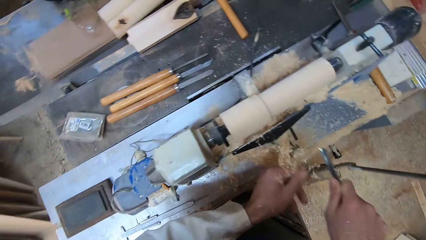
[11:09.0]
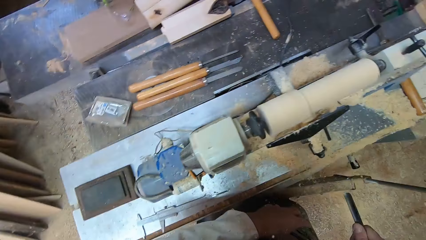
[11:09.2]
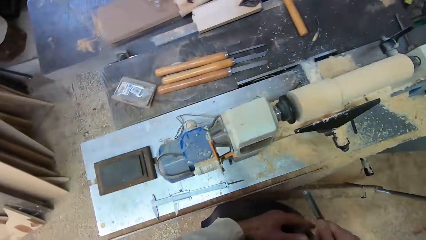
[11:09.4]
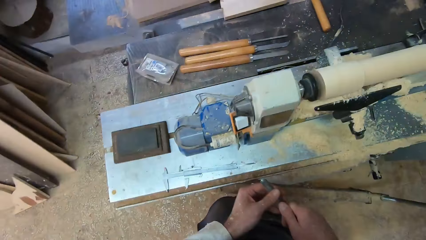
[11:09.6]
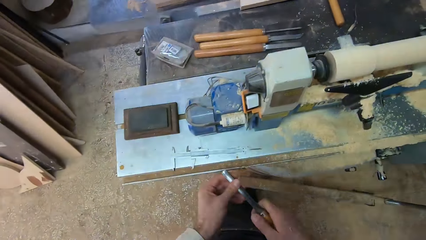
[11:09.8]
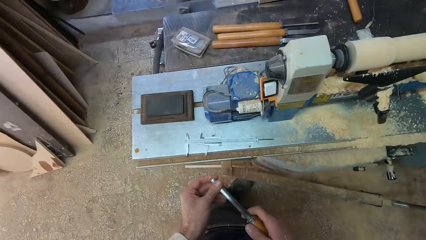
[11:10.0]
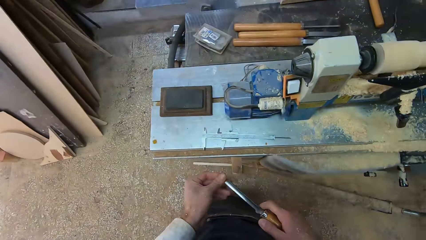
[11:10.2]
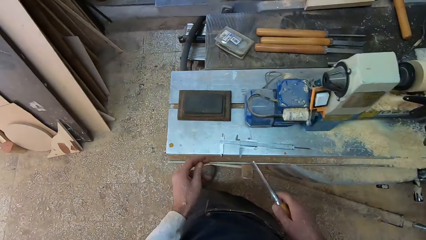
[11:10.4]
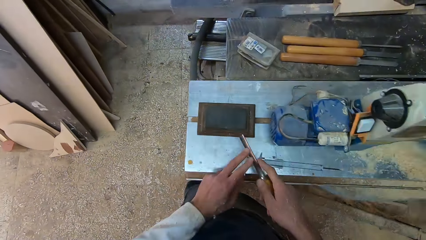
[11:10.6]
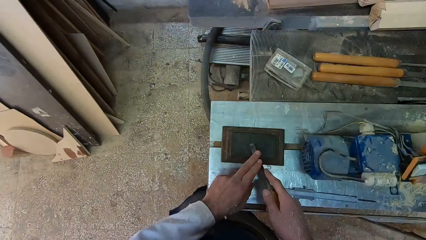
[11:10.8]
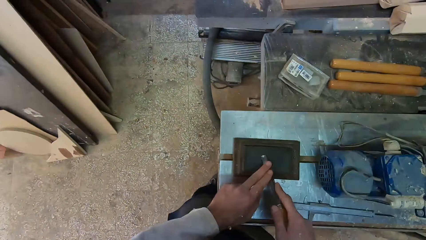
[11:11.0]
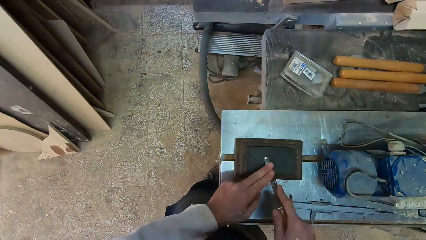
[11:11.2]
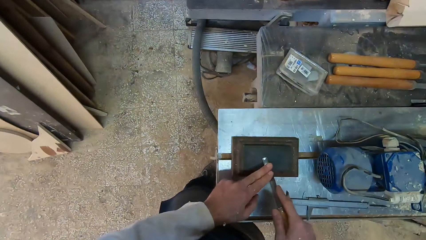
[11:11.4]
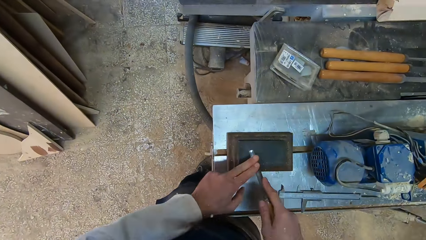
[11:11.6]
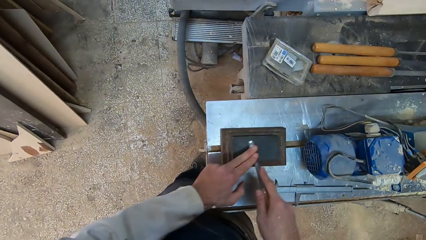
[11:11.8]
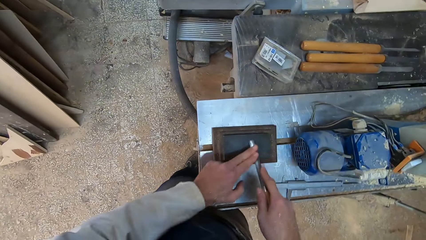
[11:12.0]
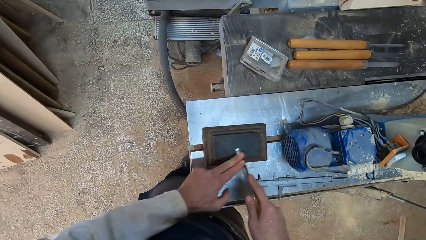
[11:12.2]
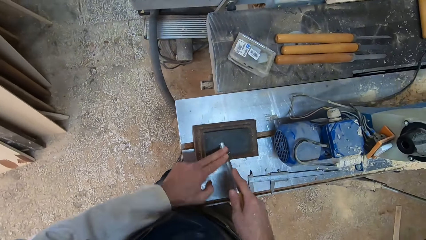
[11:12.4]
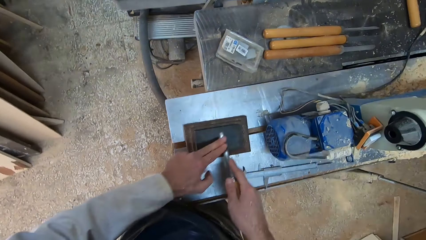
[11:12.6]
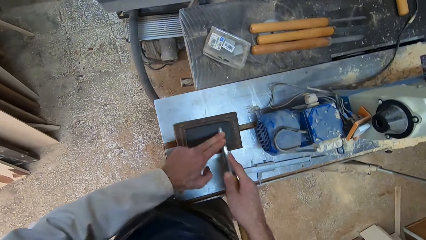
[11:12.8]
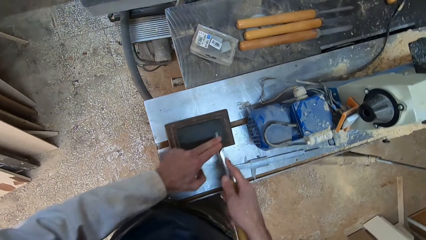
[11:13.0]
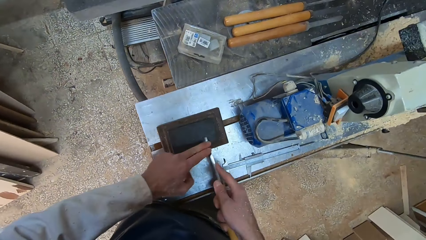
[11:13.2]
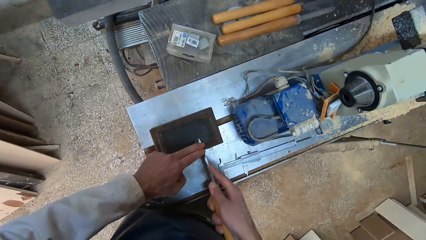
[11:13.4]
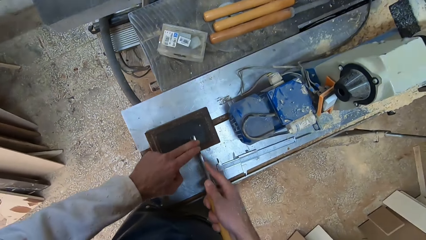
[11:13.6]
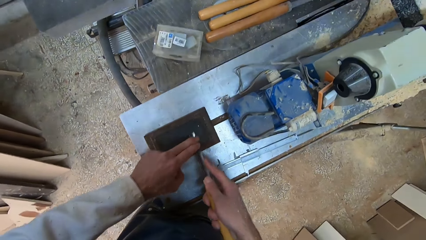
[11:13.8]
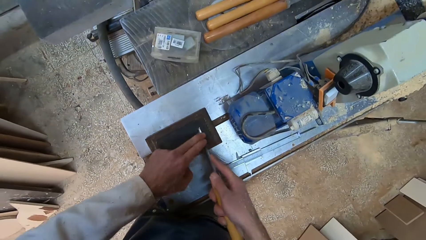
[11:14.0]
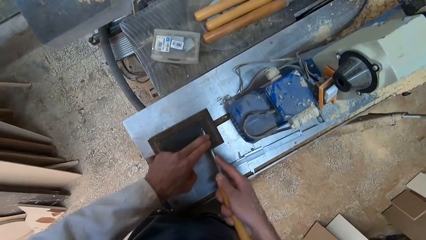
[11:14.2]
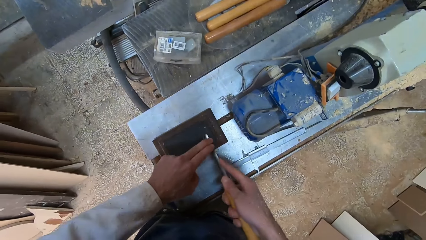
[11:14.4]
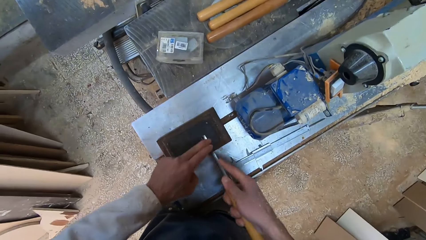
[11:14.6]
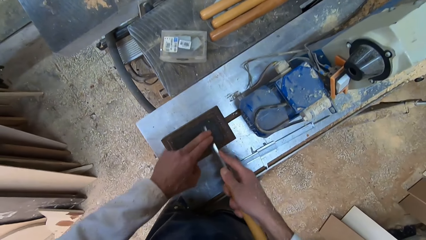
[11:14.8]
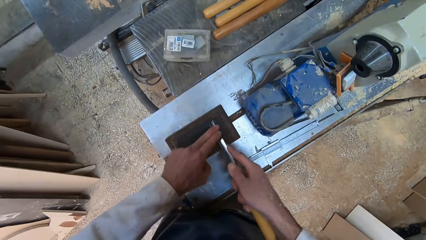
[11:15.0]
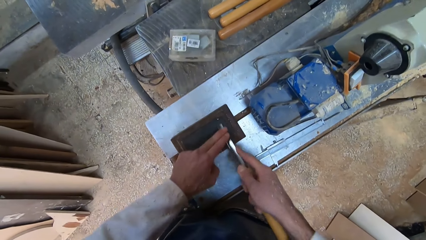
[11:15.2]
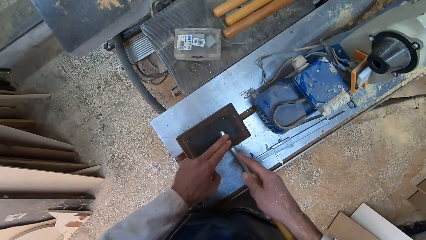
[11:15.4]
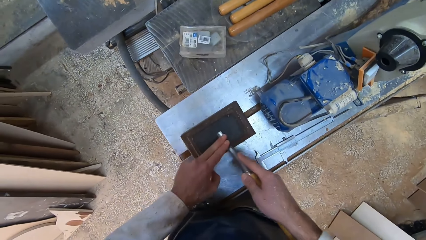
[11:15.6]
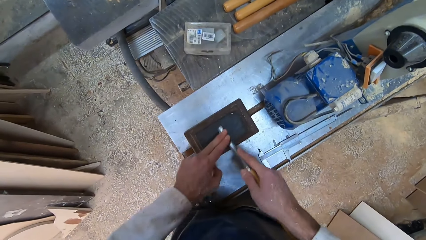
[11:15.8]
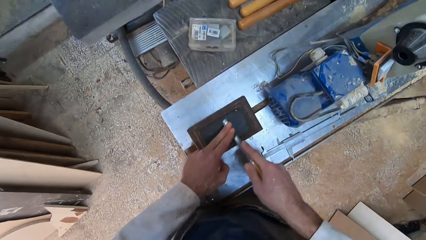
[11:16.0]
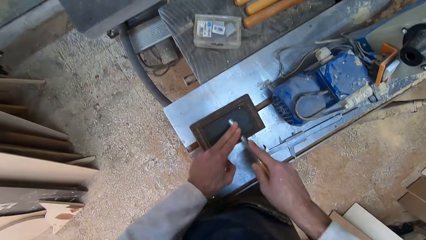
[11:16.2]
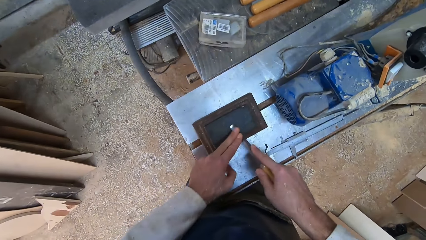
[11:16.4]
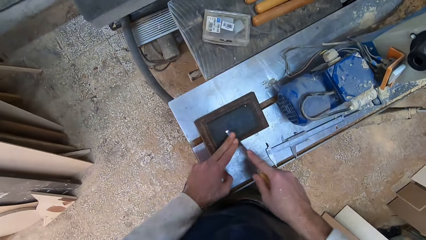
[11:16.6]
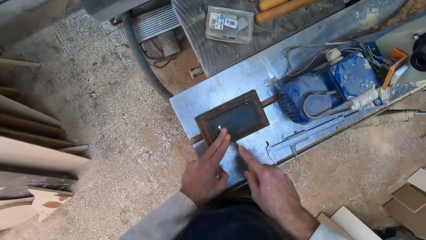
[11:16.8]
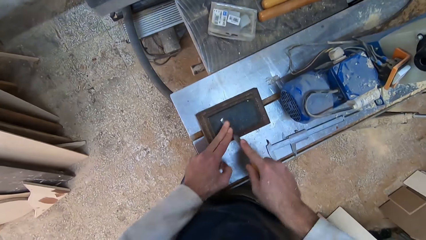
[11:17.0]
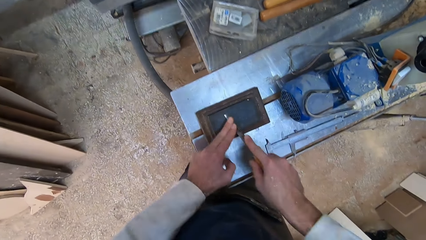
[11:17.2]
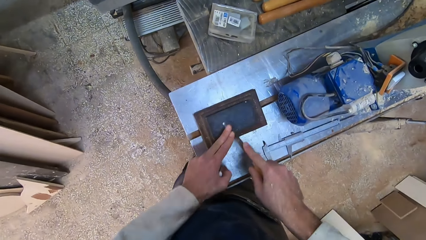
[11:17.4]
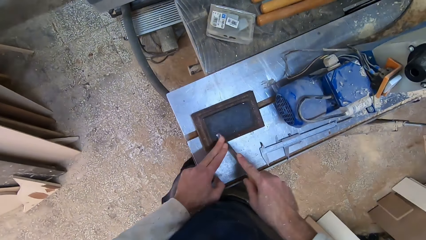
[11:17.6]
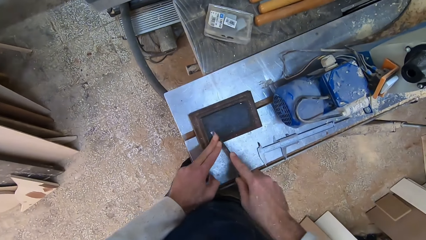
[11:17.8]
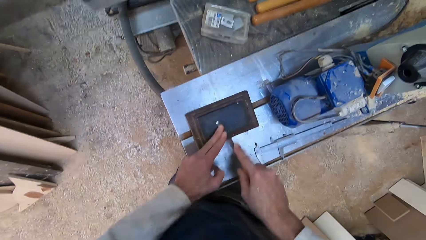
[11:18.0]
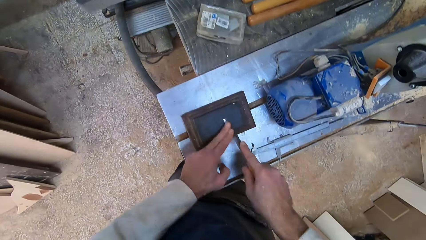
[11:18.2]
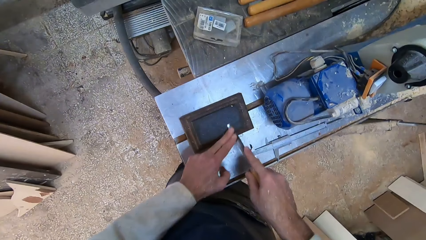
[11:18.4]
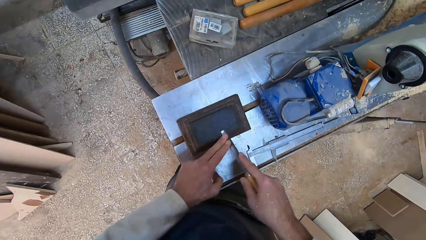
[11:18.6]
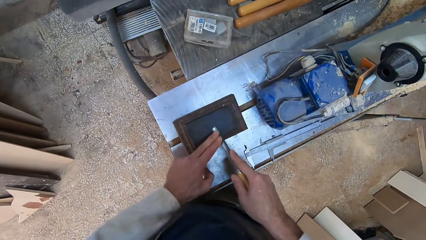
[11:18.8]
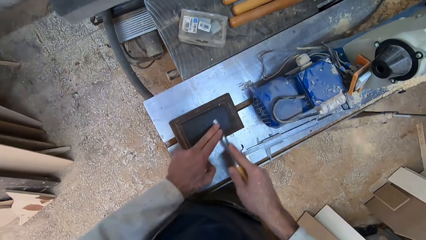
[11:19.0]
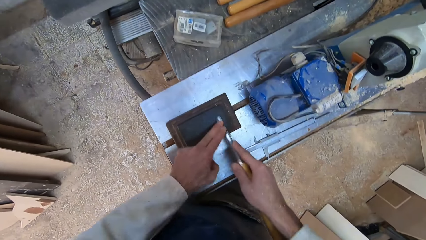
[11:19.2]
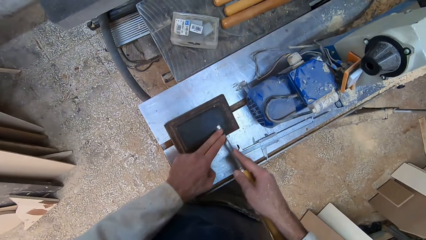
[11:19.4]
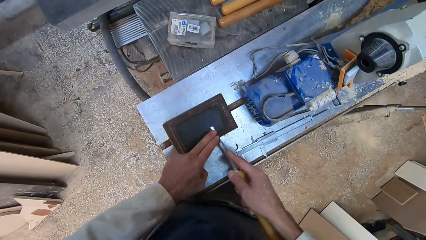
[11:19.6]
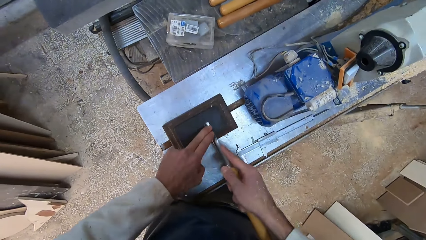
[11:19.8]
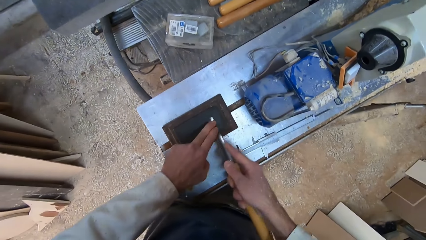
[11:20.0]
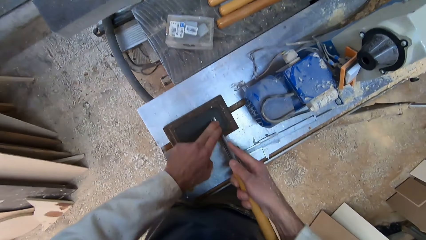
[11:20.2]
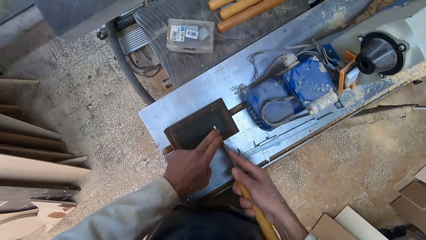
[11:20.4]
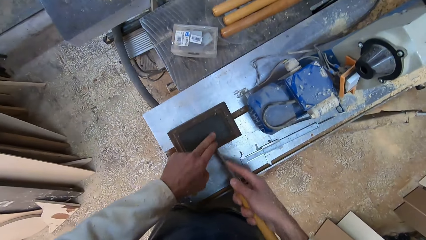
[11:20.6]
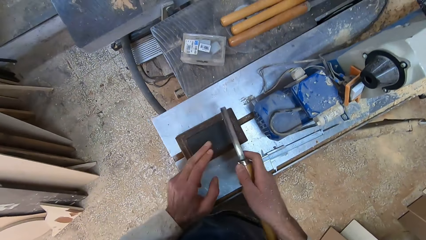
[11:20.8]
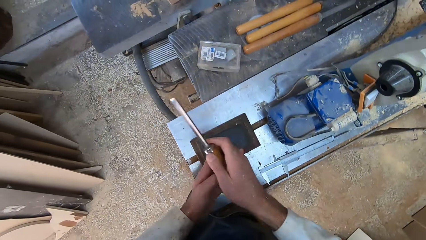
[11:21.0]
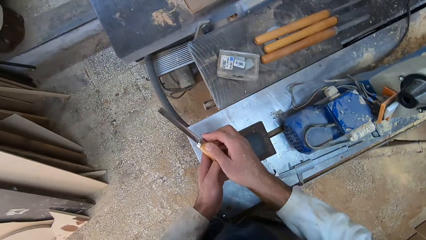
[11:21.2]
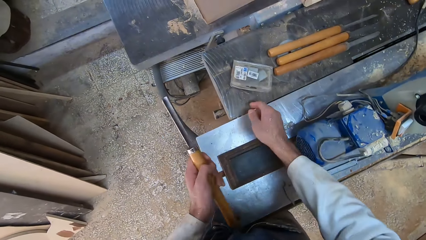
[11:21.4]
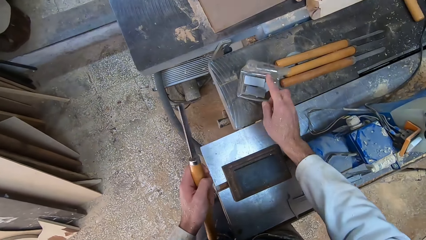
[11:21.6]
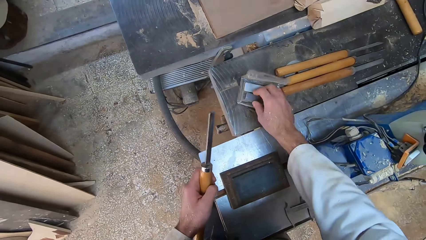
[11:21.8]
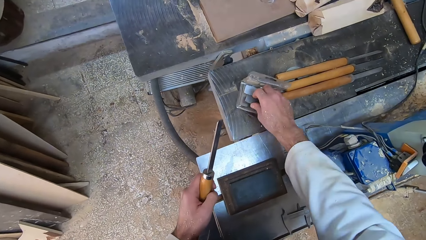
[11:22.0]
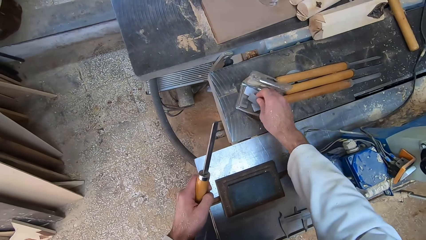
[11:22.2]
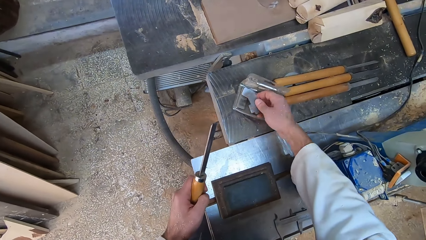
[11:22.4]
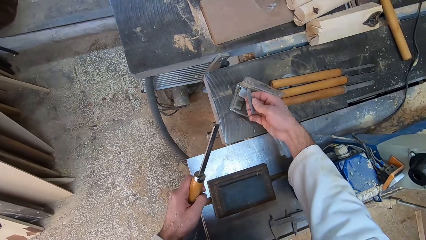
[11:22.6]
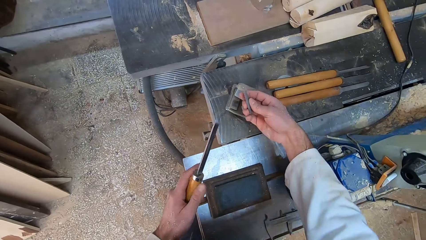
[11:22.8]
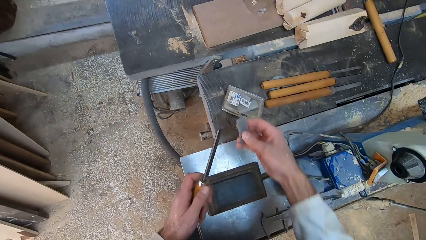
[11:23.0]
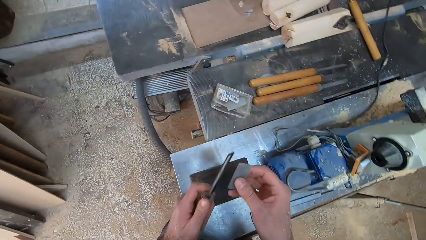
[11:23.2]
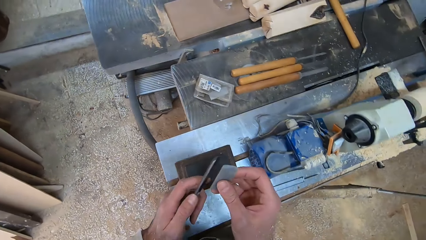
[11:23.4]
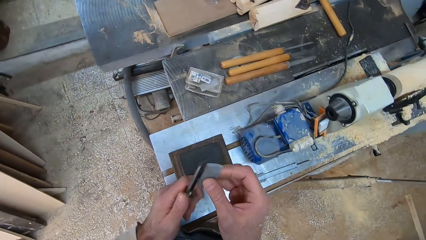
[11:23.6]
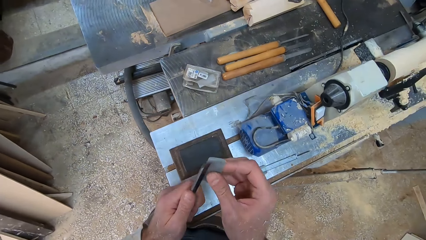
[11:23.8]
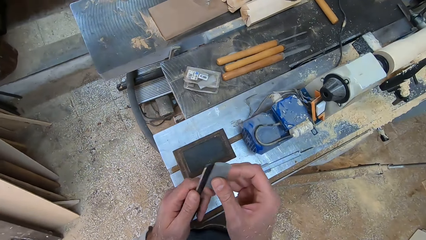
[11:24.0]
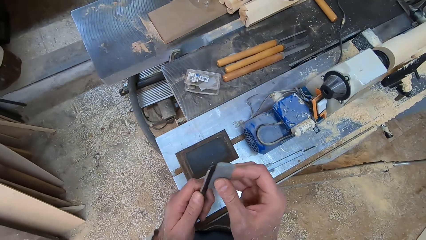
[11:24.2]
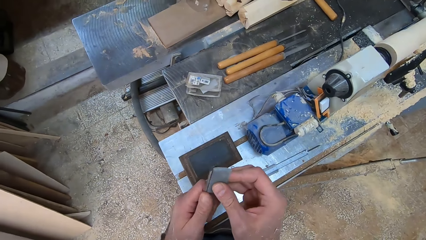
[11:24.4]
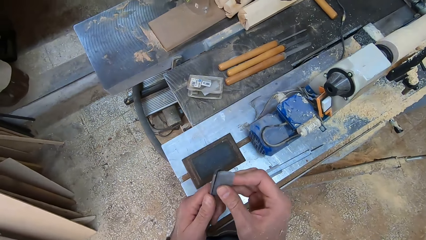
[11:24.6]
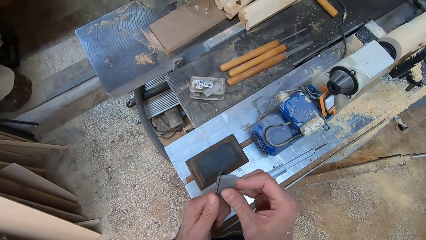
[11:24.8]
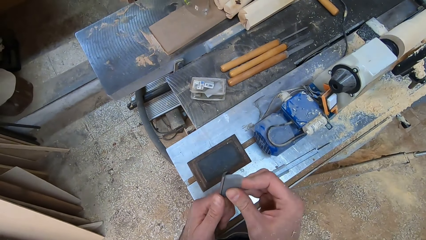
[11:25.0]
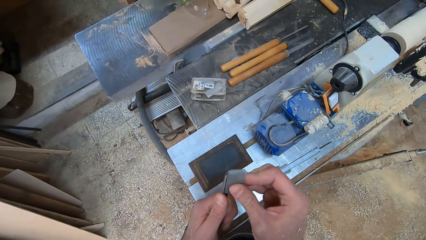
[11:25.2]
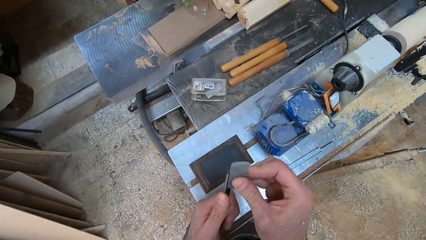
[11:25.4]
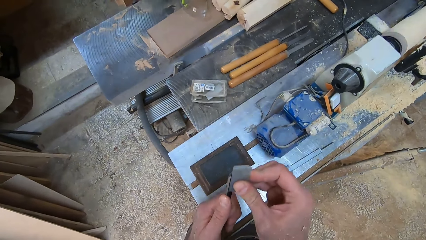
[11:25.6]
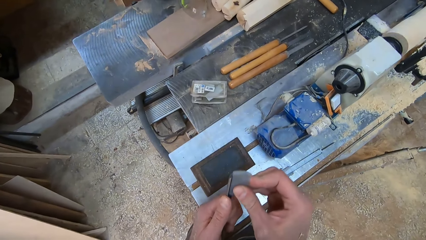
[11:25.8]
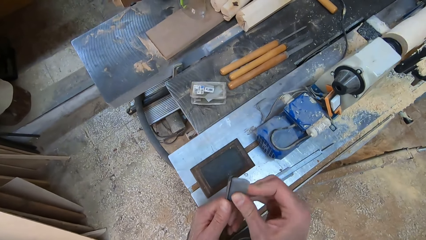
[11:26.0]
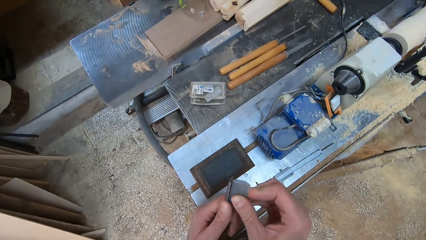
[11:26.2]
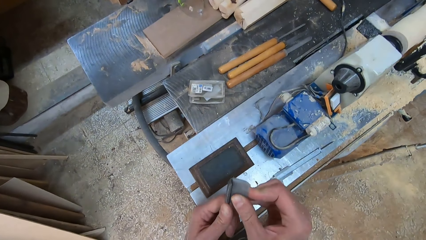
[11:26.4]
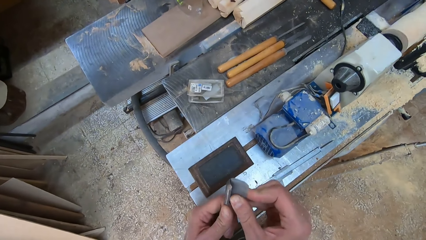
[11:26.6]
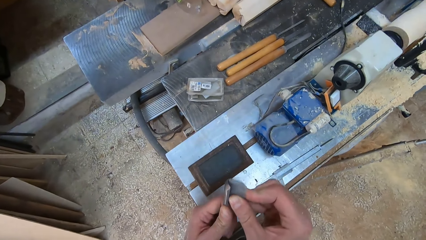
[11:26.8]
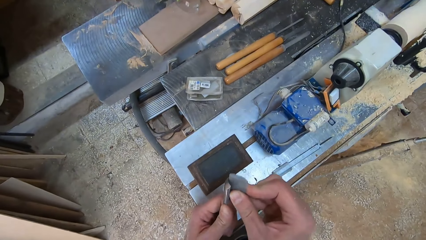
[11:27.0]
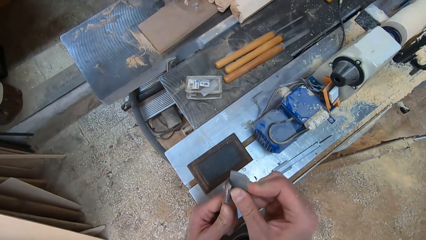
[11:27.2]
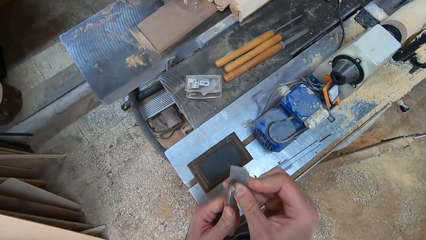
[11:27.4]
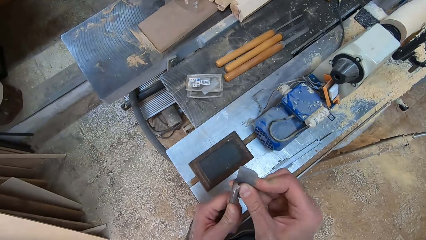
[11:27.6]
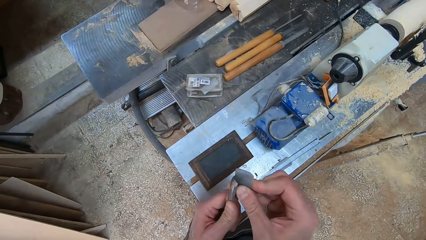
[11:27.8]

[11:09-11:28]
The camera wearer files the gouge in both hands on a file. He holds the gouge in his left hand. He picks a metal from a box on the round wood making machine with his right hand. He sharpens the gouge with the metal.
